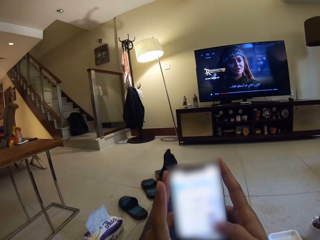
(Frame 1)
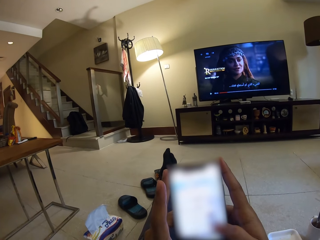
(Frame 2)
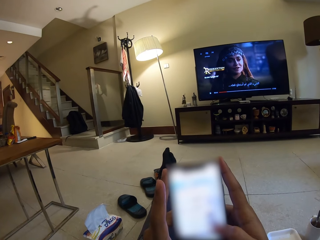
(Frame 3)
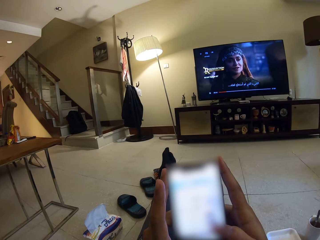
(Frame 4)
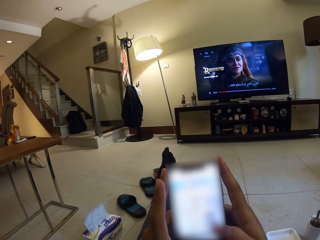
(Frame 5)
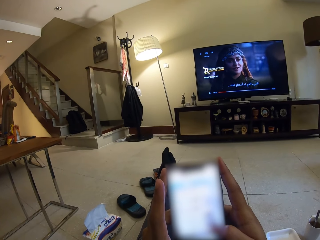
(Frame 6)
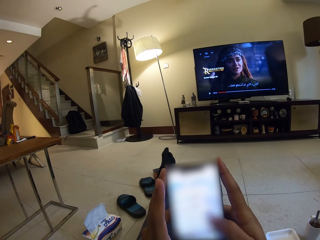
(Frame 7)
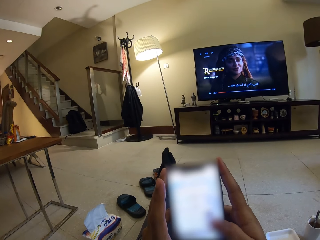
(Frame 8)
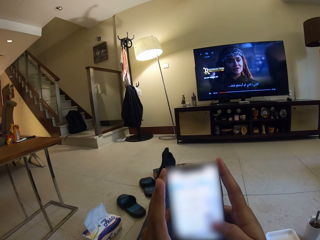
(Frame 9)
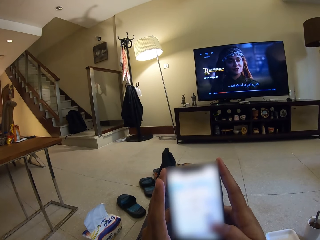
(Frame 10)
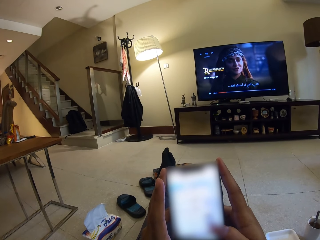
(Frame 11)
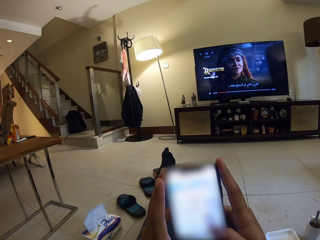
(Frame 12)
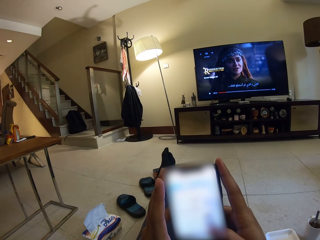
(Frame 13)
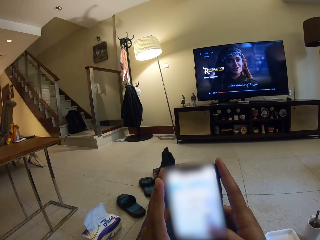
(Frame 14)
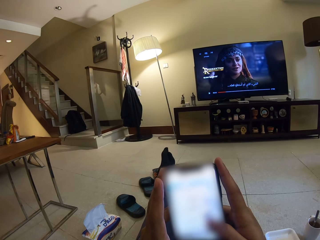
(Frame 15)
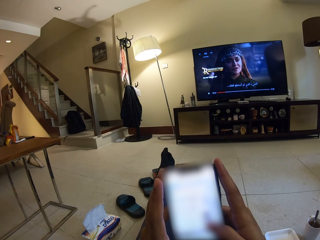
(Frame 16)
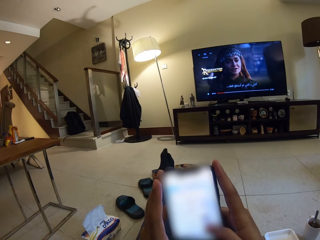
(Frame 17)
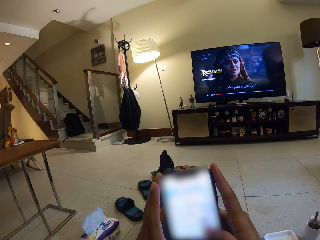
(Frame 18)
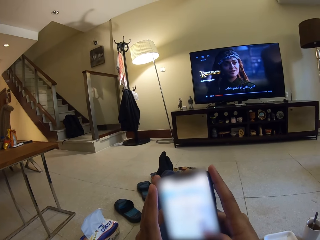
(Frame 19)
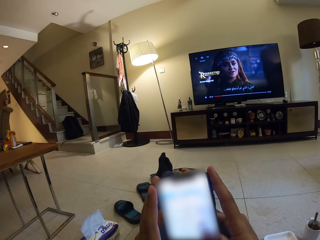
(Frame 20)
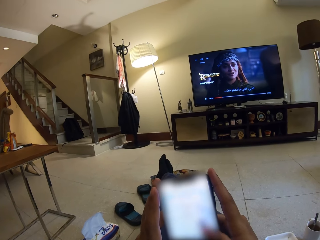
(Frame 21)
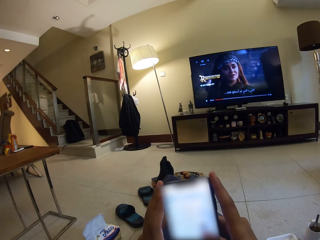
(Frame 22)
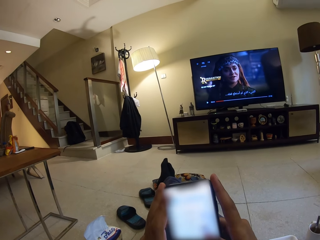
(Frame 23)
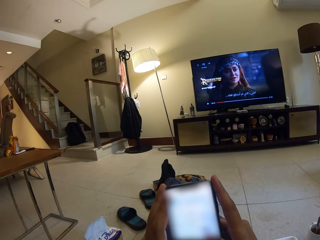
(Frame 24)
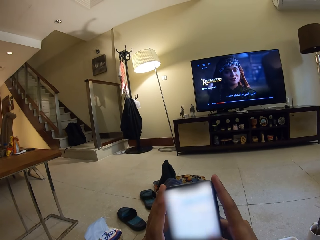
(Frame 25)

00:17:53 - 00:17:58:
The camera wearer operates the phone.

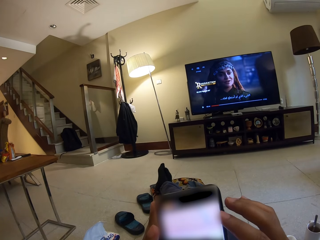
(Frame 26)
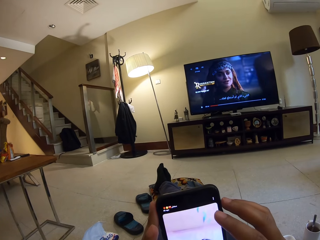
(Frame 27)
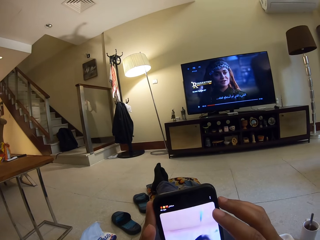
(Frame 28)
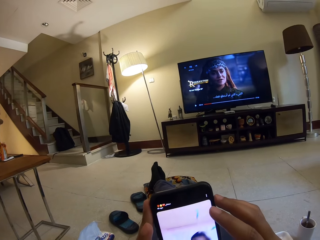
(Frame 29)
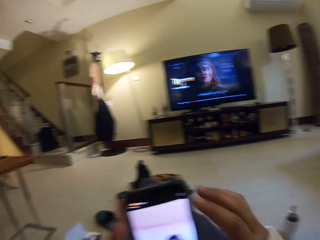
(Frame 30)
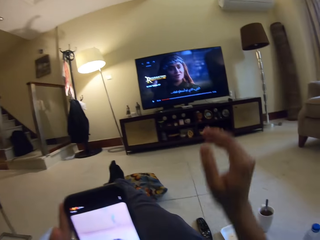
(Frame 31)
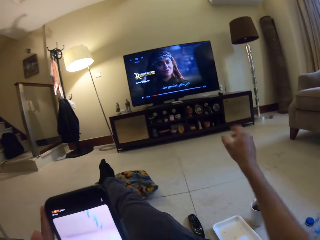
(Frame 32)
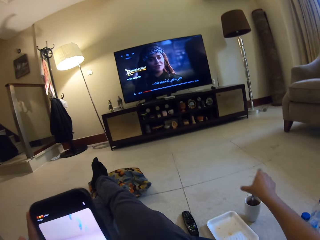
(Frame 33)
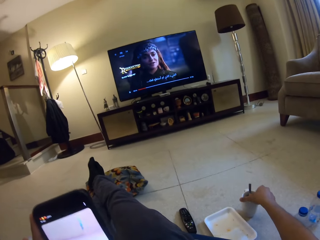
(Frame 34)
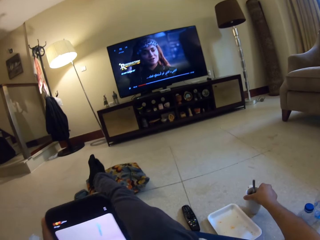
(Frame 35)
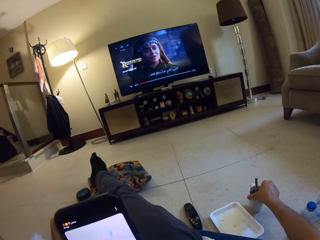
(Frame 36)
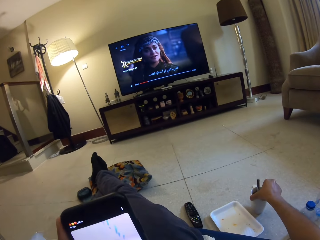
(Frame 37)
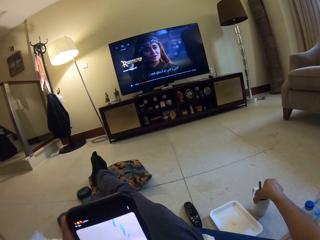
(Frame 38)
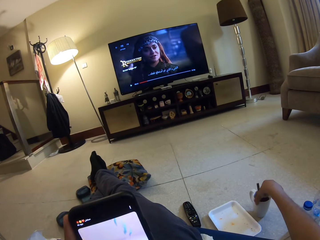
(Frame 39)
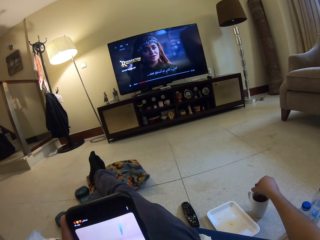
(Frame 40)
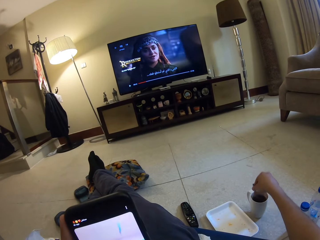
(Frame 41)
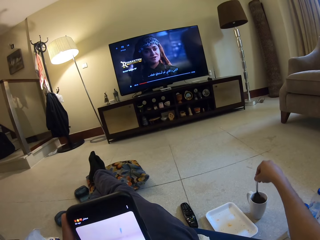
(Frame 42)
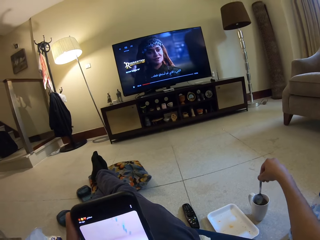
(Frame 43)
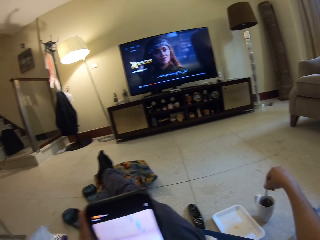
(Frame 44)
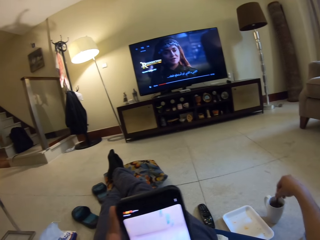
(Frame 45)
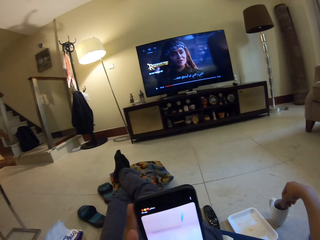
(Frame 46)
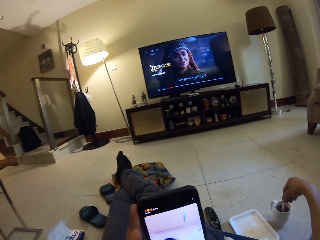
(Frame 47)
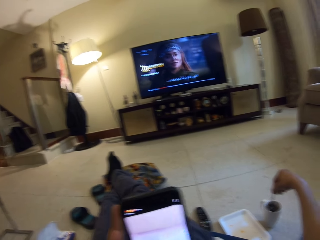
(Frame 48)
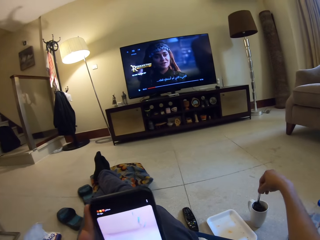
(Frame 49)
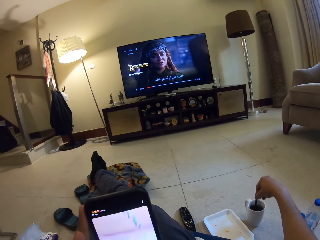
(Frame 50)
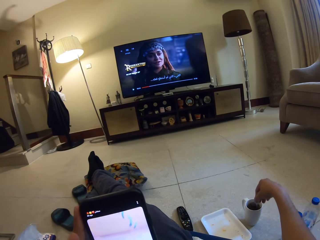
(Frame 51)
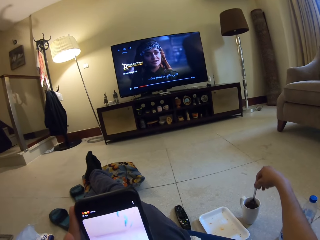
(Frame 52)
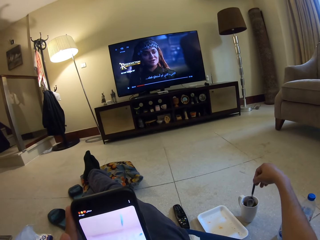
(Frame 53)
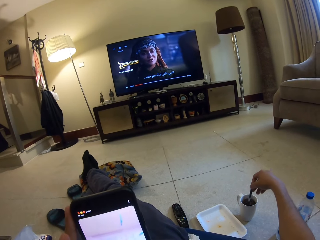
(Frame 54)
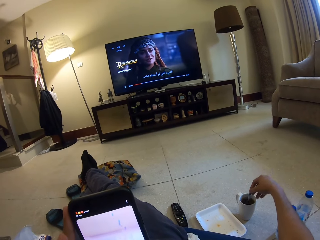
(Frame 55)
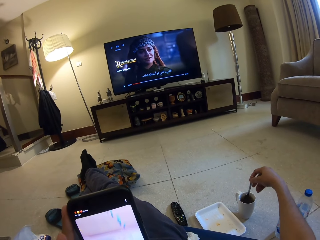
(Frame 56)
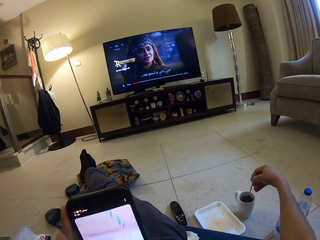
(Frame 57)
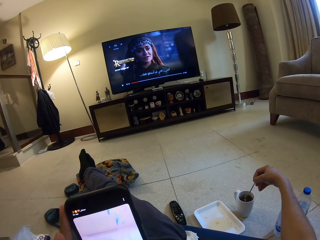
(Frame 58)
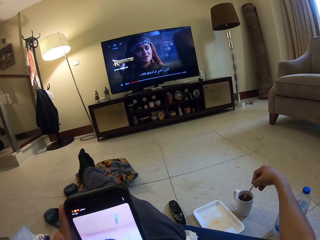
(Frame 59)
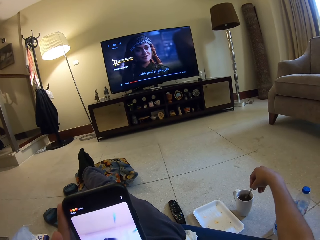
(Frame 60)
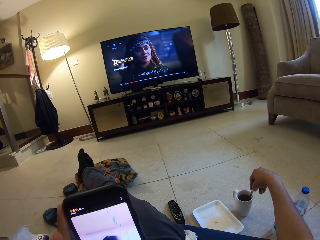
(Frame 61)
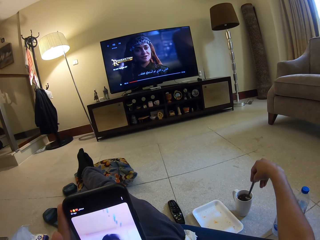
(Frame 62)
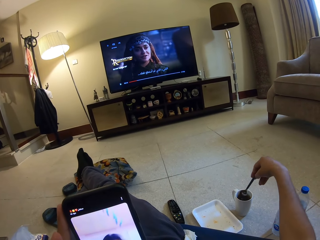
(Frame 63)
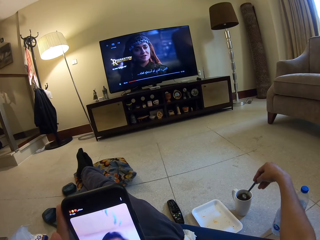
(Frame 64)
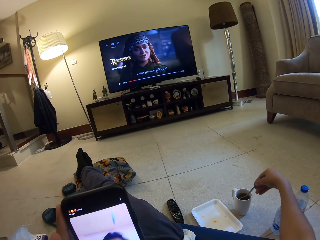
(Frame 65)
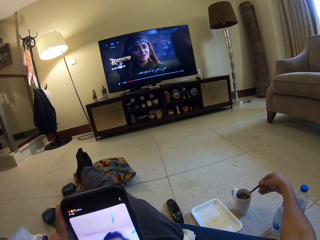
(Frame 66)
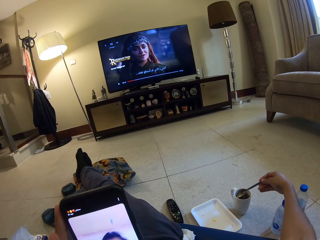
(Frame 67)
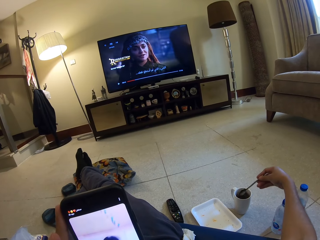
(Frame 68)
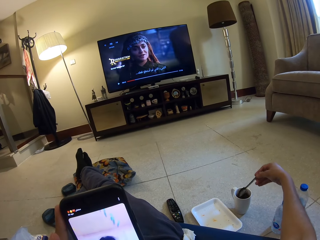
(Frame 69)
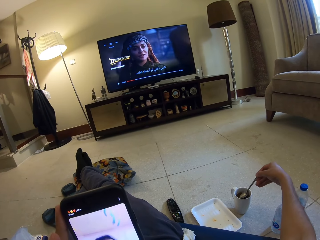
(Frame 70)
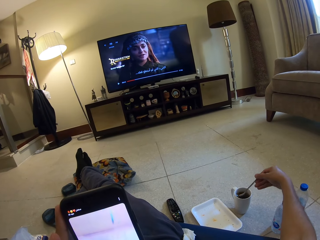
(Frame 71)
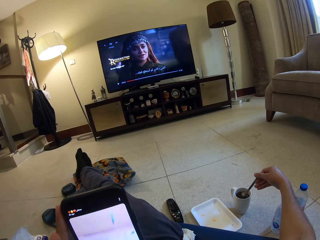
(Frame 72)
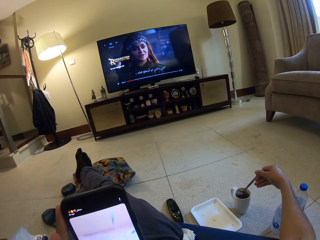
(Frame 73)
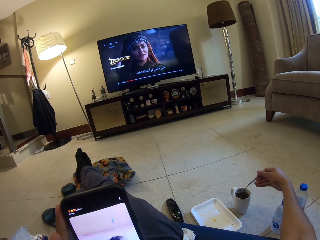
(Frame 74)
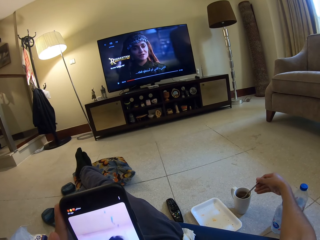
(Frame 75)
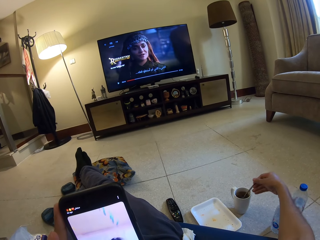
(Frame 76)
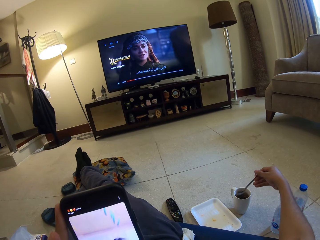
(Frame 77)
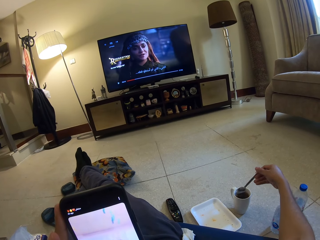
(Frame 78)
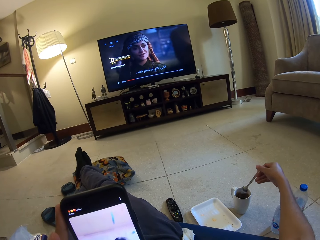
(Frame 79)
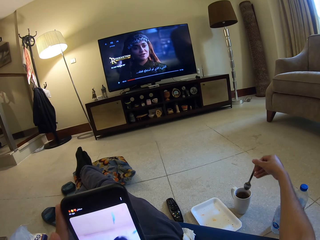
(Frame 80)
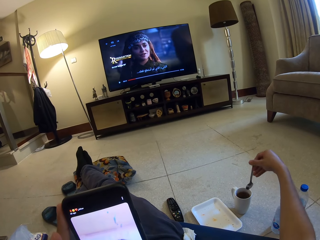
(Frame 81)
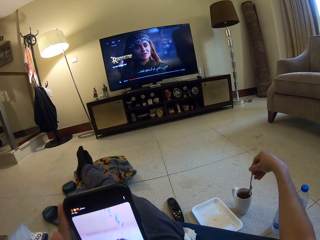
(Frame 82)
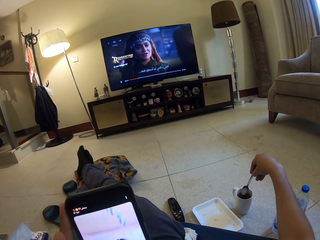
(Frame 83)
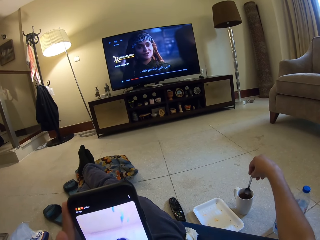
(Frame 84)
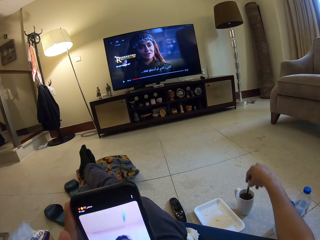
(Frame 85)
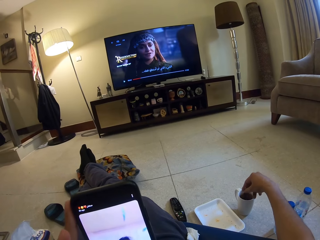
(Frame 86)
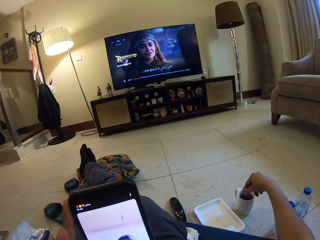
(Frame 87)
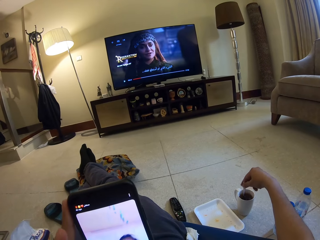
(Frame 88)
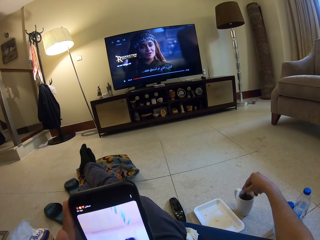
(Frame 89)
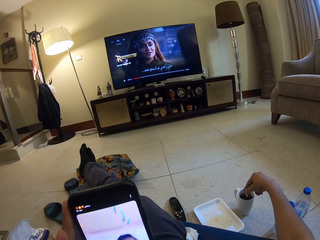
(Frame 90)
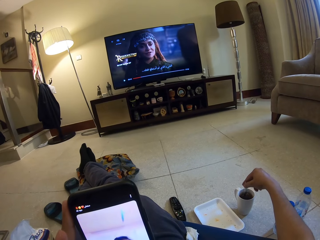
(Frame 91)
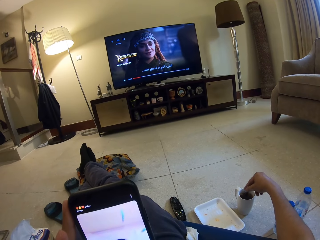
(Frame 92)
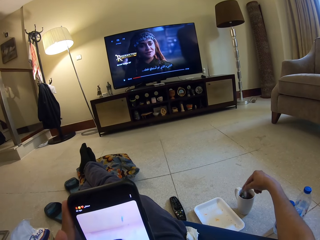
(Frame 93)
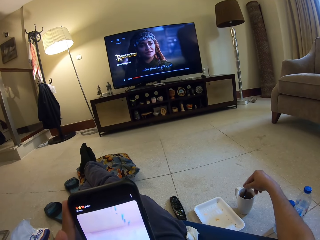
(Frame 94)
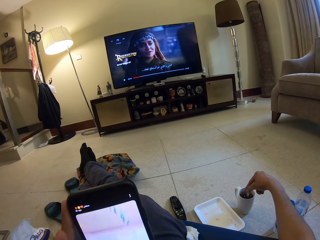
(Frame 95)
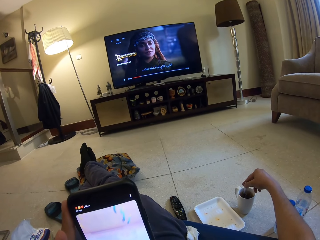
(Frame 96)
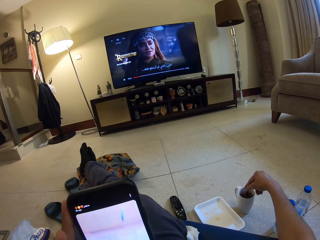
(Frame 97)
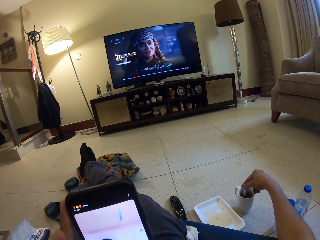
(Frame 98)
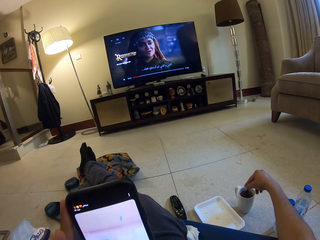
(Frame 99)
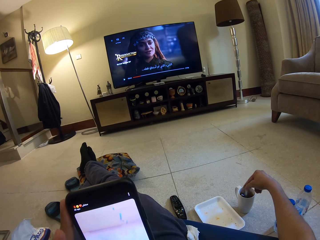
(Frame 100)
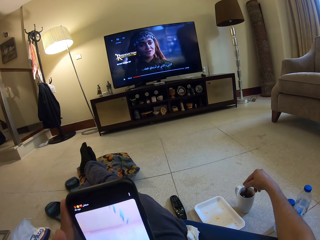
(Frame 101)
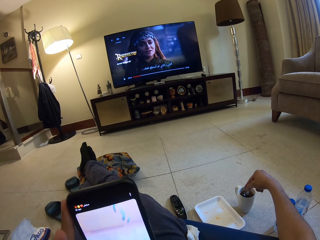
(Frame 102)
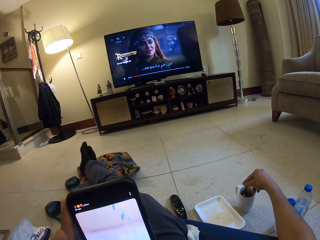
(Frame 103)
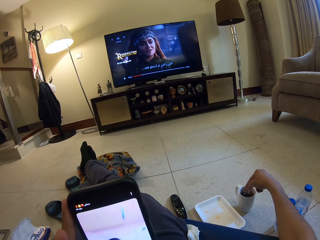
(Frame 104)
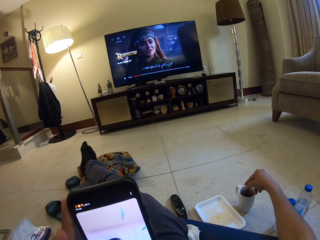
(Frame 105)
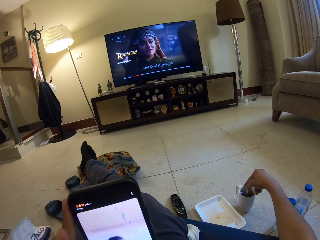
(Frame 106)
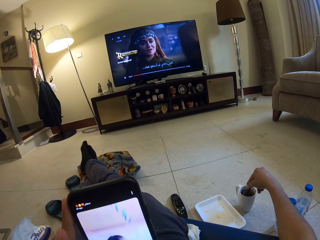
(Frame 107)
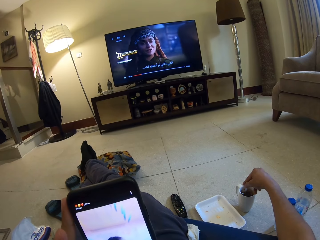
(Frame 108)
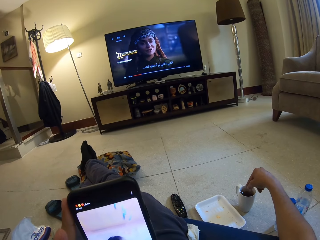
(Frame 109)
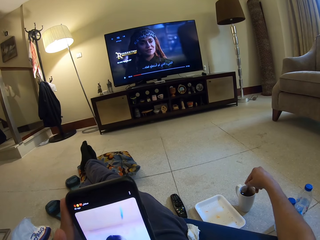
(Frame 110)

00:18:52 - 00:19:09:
The camera wearer picks up the cup. They move the mug towards the tray. They move the spoon in the mug. They stir the coffee. They stir the cocoa with the spoon.
